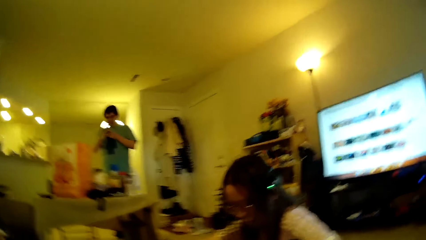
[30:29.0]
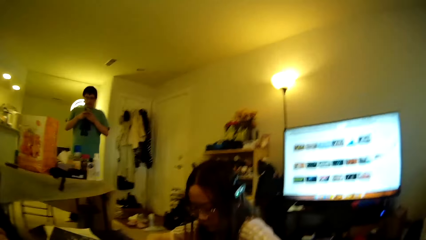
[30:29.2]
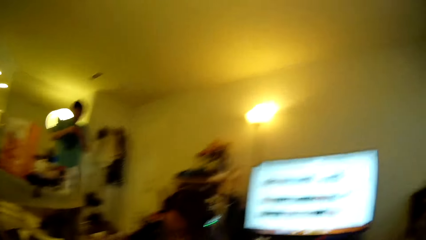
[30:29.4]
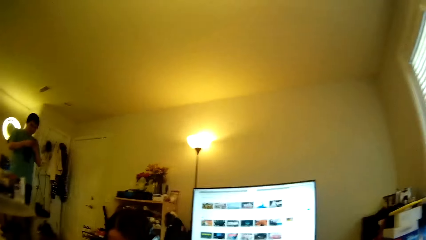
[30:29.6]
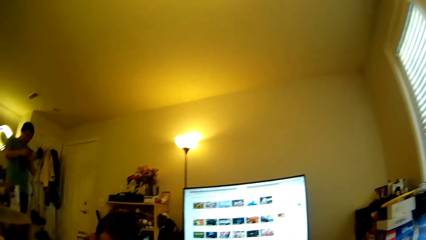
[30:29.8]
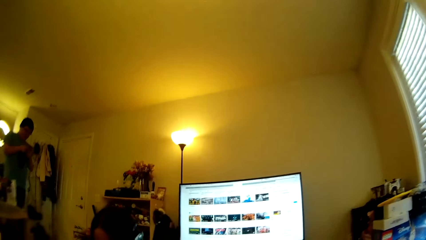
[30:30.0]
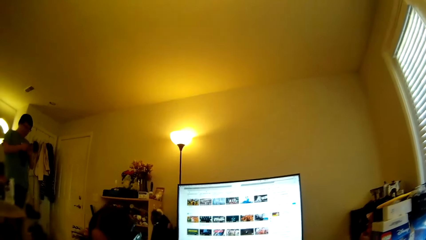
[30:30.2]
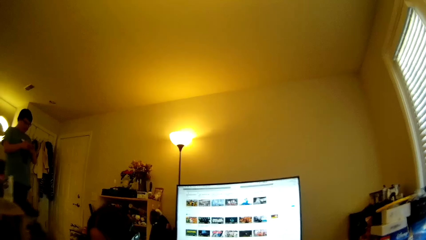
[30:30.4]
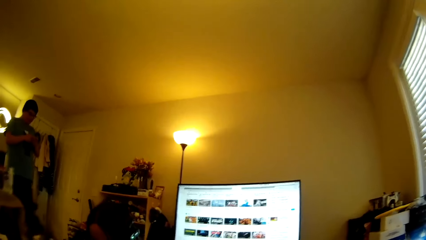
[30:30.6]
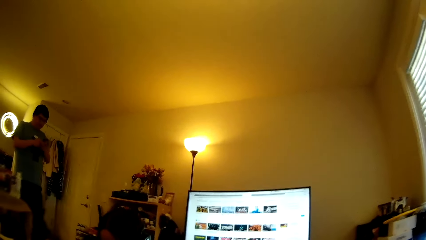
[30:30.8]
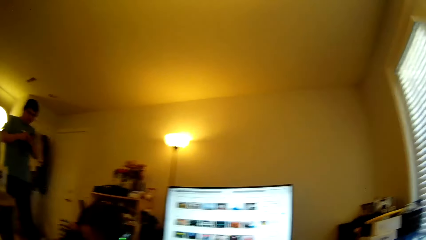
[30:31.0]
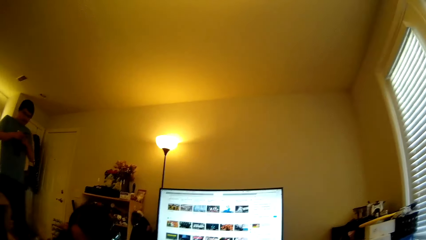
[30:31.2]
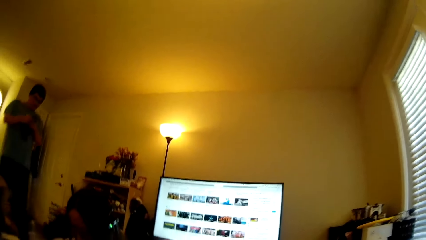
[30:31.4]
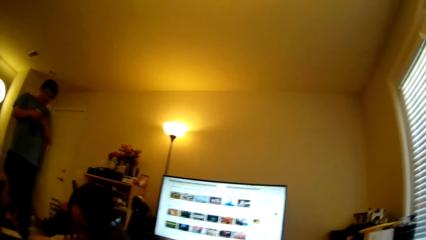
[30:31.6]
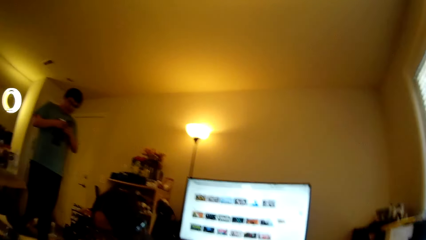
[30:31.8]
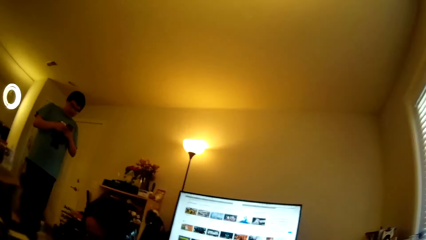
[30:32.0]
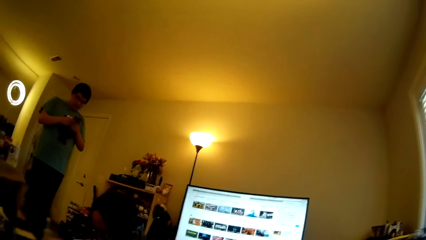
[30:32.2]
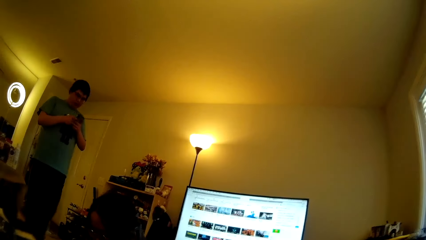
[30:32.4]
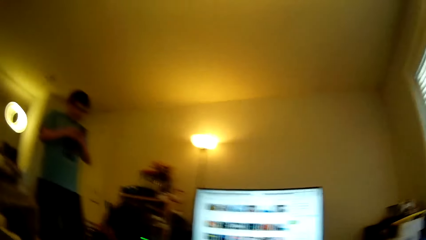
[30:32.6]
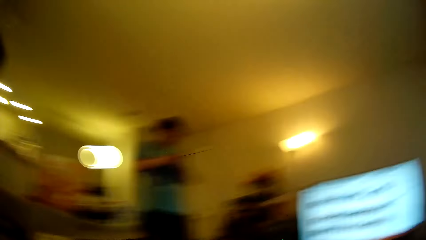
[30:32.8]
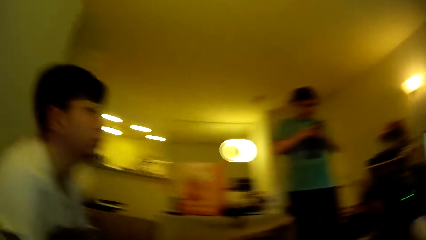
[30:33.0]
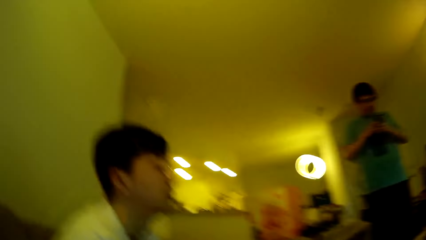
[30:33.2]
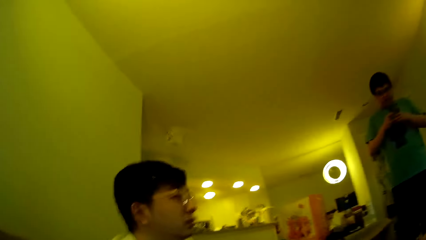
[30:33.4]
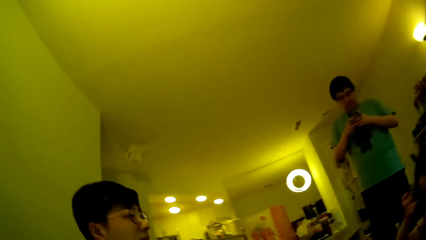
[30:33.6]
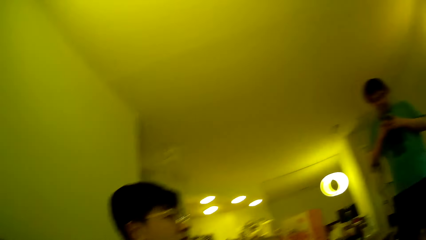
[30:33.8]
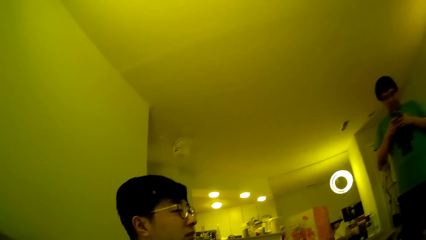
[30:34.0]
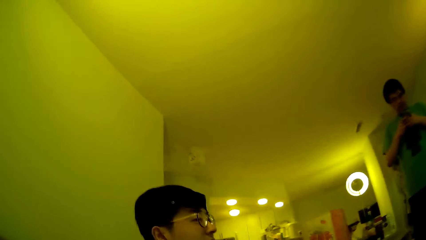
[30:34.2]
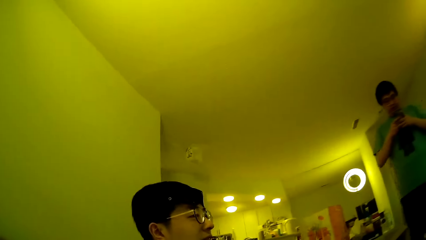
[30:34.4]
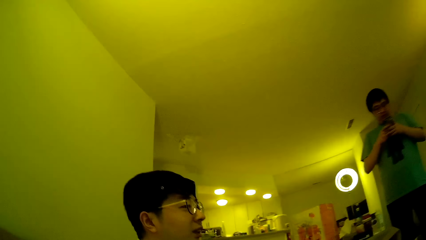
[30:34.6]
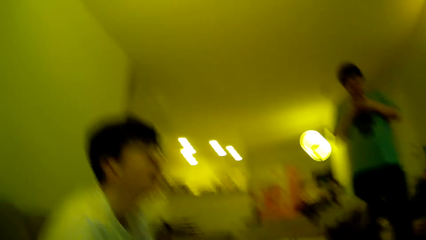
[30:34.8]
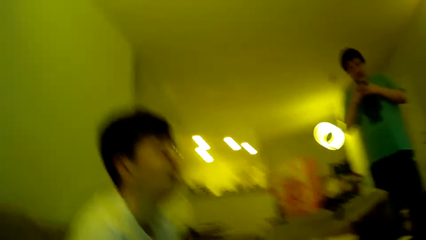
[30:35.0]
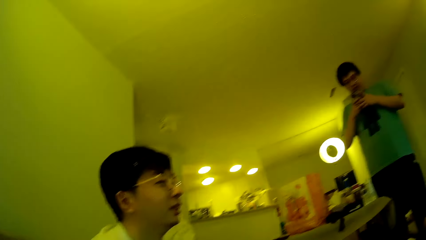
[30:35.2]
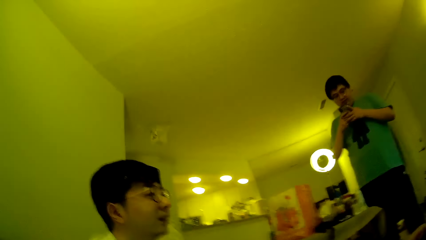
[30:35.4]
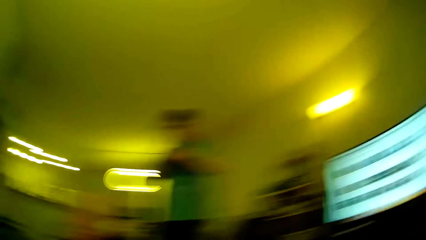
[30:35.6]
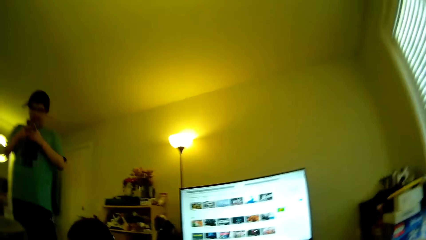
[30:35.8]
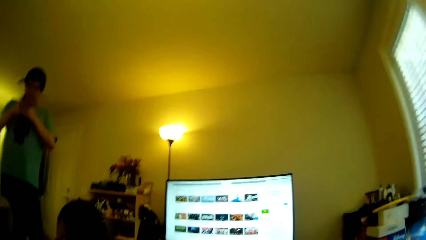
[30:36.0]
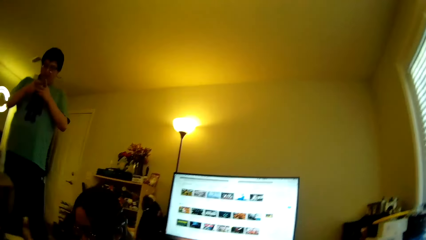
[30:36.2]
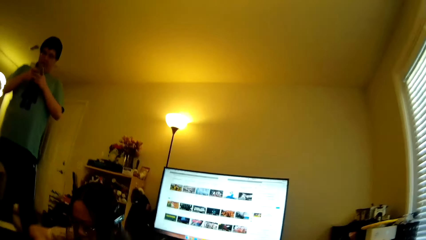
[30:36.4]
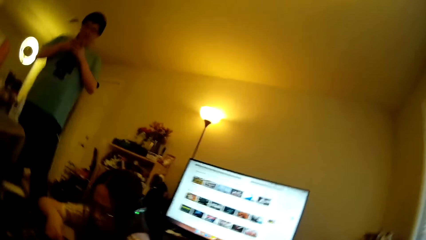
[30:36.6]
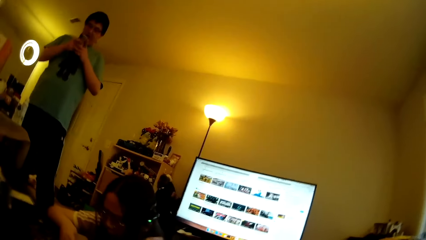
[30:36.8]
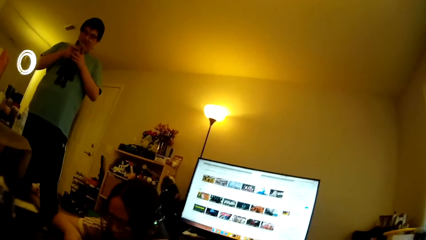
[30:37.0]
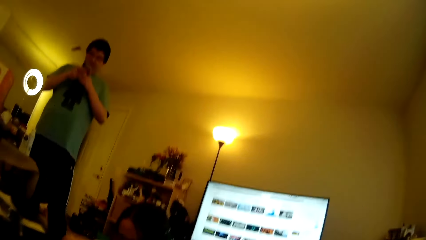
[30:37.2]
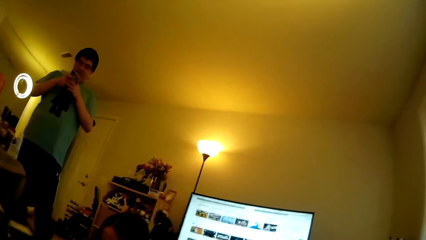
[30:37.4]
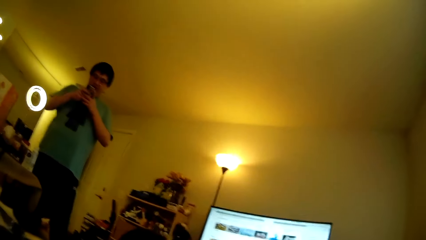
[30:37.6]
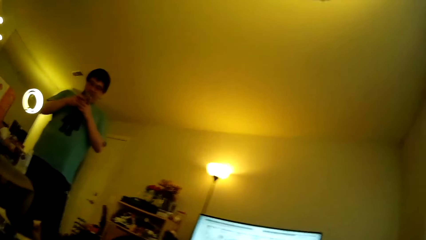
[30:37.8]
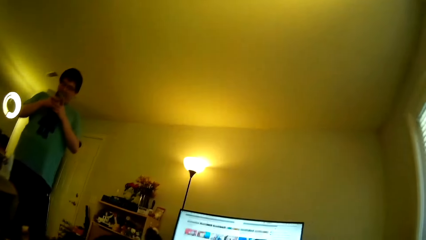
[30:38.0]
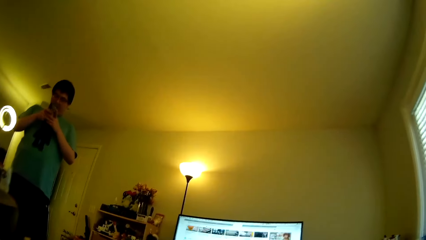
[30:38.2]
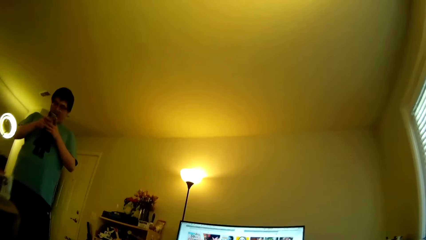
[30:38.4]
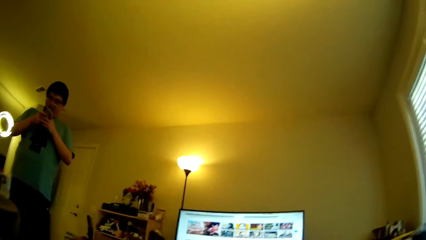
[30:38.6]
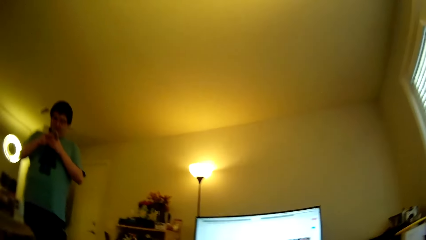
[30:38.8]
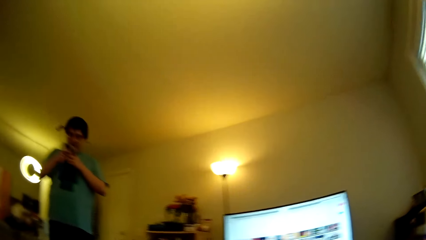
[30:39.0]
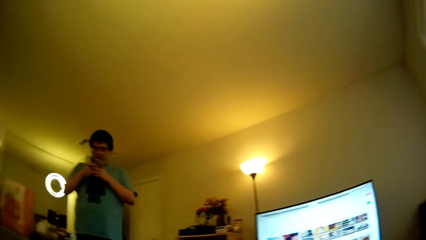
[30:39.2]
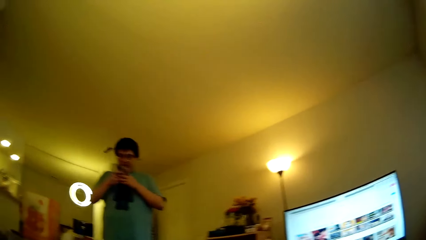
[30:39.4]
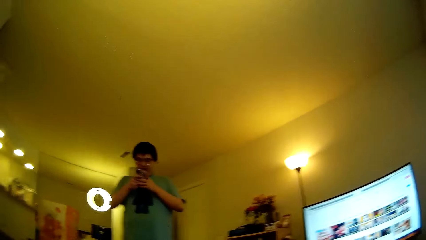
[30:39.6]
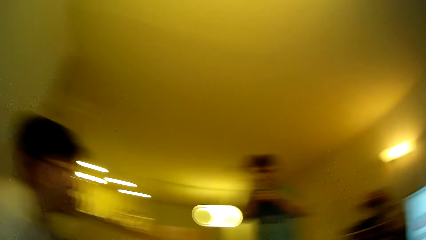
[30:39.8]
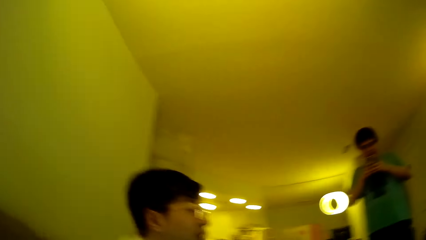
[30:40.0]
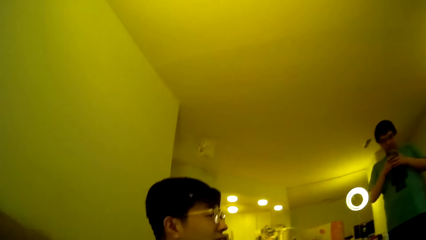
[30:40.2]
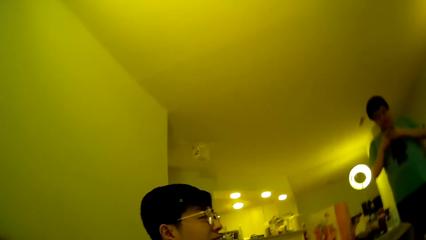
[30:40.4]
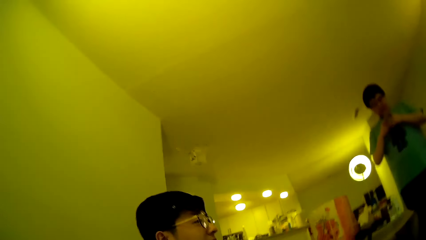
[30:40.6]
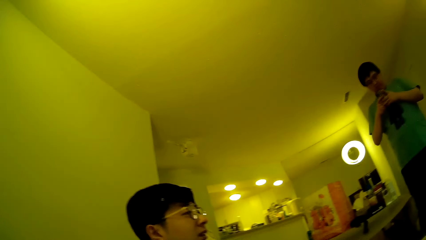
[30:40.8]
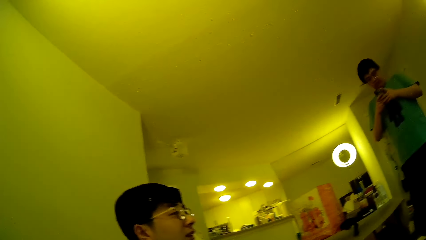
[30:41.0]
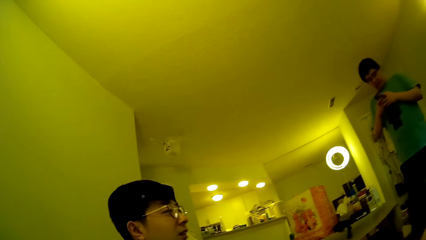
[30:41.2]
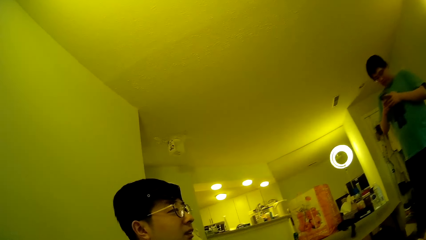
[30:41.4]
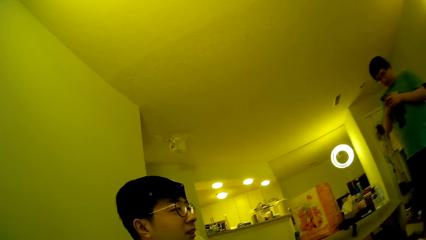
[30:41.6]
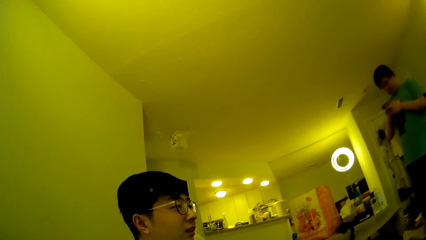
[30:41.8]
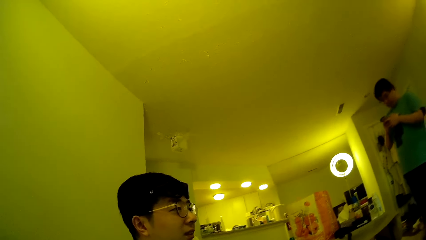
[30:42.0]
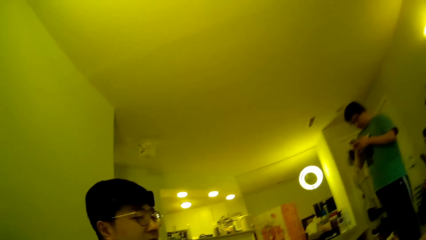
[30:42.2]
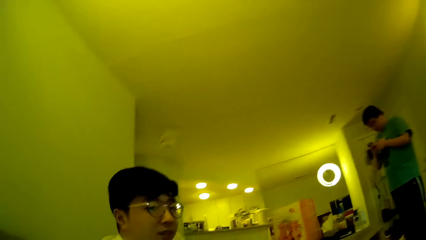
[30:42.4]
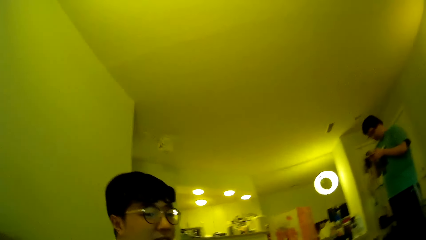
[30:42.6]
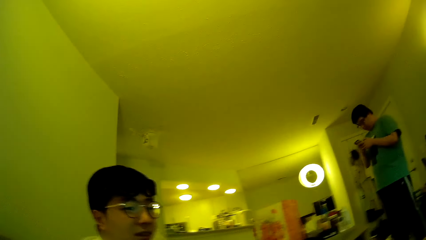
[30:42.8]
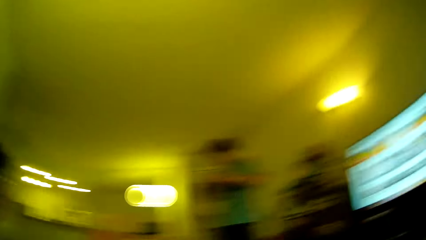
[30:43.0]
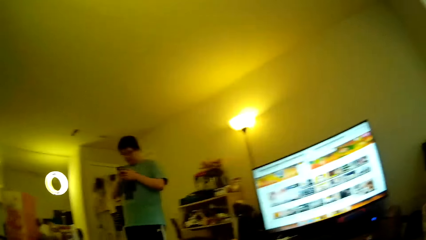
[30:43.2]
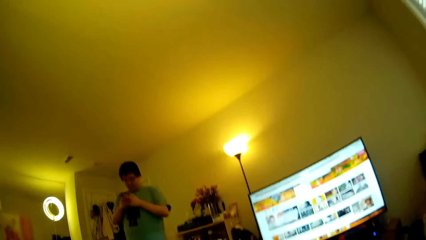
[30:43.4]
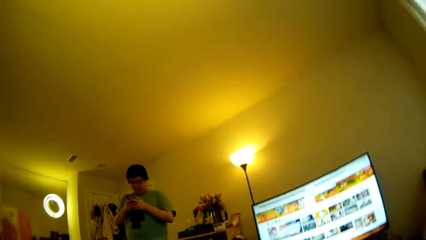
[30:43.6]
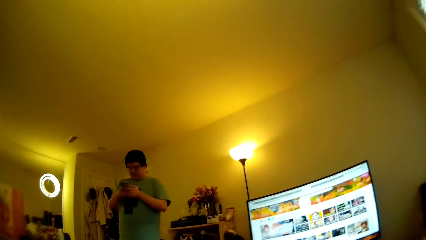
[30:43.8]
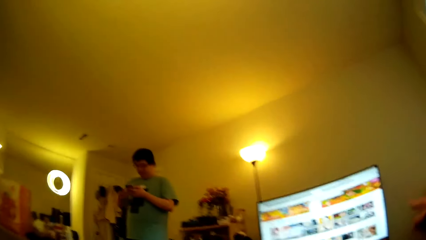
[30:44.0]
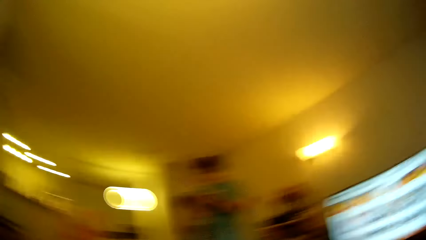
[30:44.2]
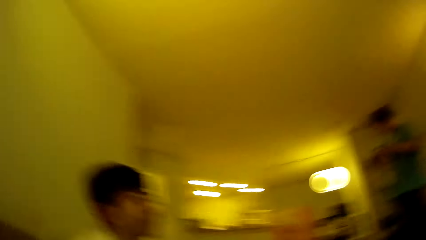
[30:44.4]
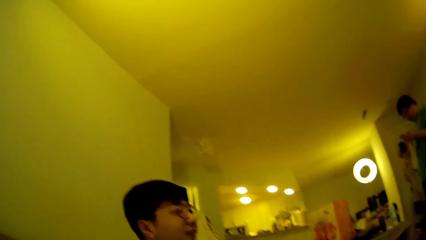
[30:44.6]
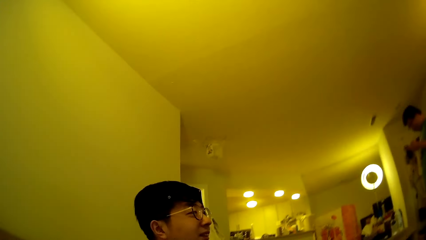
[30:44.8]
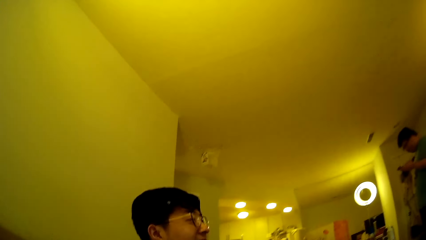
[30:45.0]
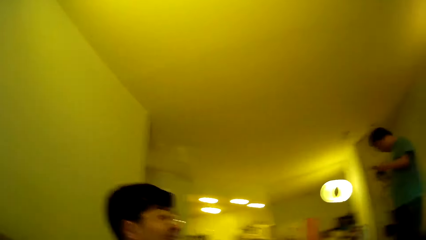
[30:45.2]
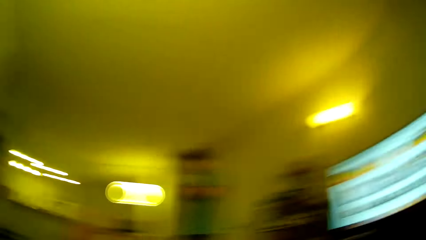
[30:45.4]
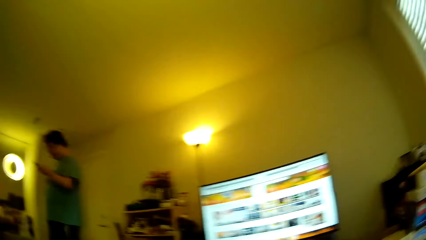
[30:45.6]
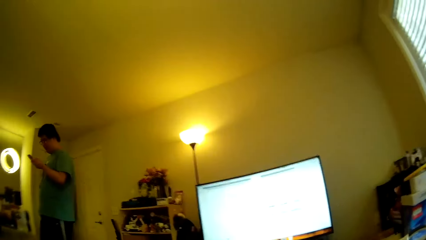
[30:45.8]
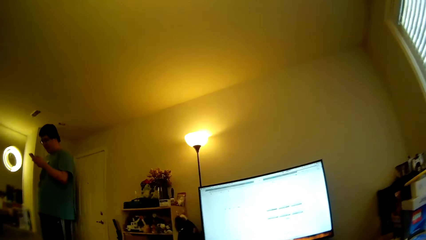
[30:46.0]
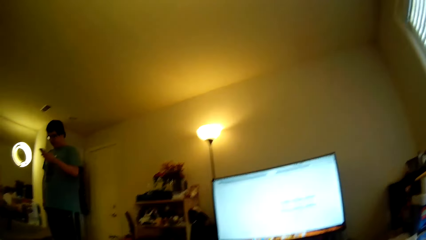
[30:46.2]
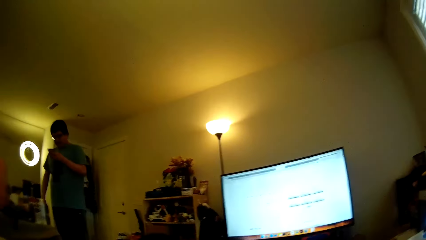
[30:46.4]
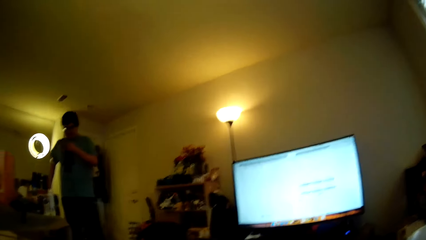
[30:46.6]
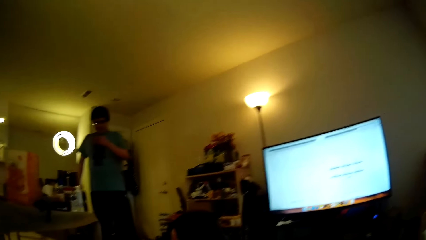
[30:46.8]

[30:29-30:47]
A man steps forward. The camera wearer looks around. They look at the computer. They look around. The man operates the phone. The camera wearer looks around. Another man looks at the computer.
